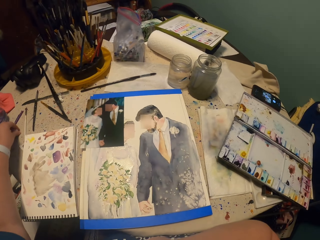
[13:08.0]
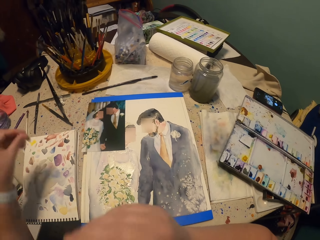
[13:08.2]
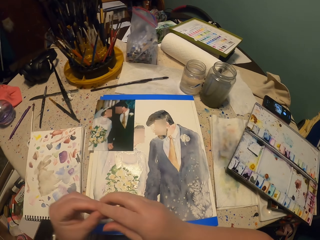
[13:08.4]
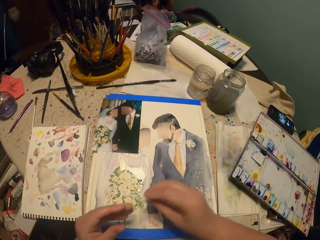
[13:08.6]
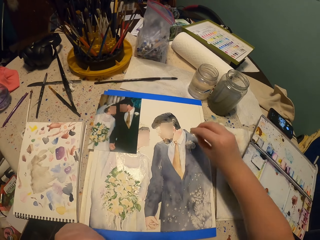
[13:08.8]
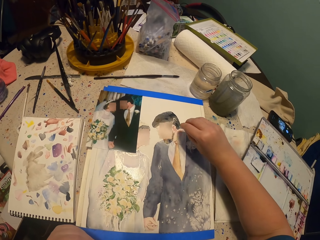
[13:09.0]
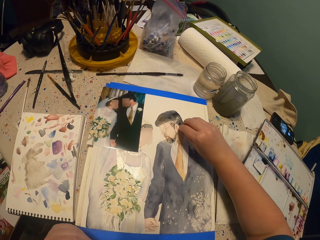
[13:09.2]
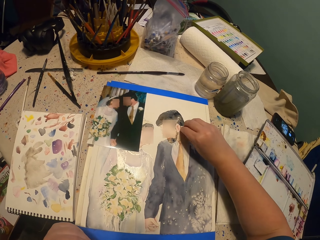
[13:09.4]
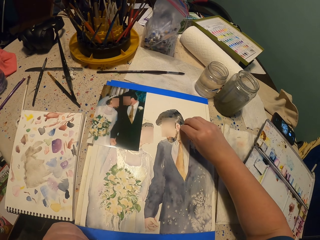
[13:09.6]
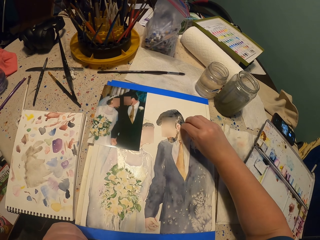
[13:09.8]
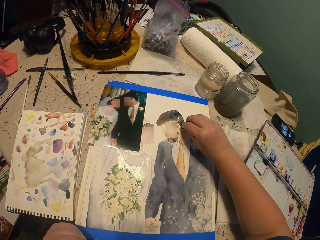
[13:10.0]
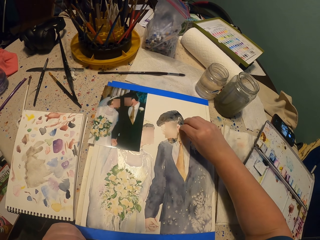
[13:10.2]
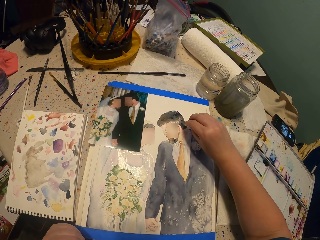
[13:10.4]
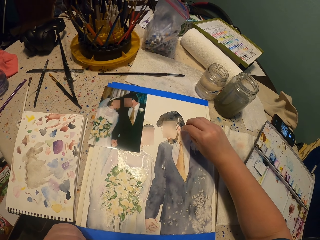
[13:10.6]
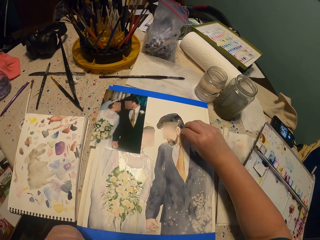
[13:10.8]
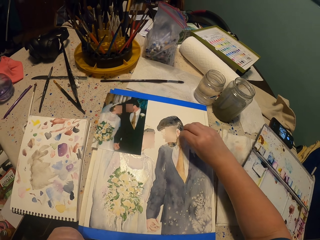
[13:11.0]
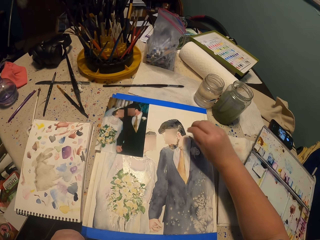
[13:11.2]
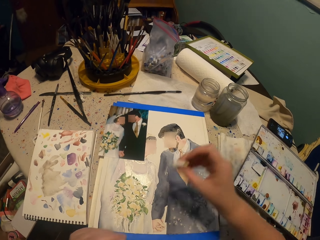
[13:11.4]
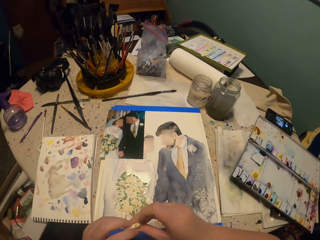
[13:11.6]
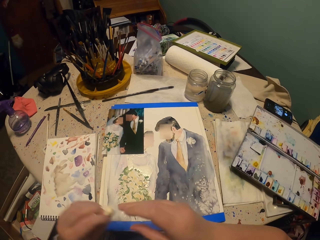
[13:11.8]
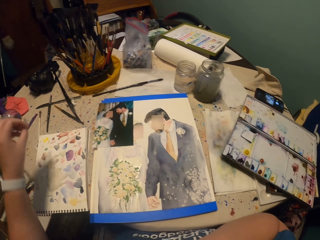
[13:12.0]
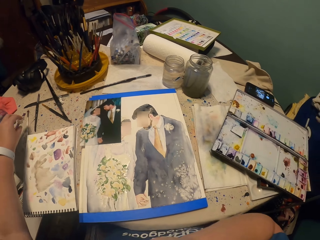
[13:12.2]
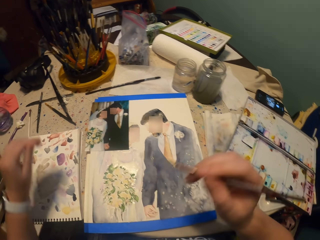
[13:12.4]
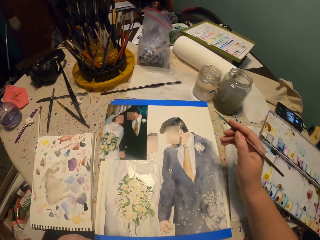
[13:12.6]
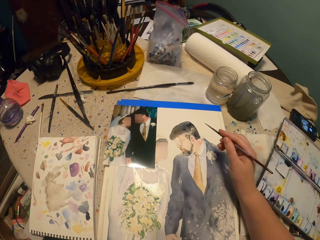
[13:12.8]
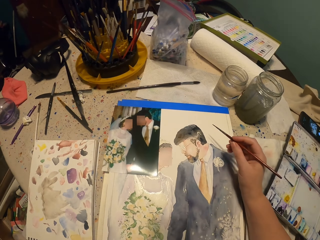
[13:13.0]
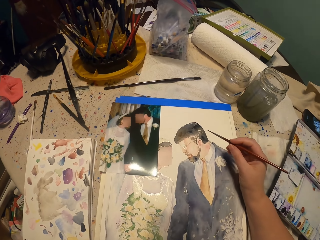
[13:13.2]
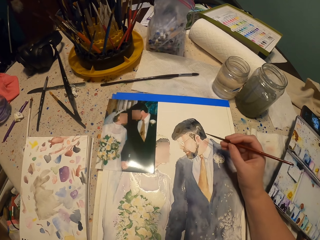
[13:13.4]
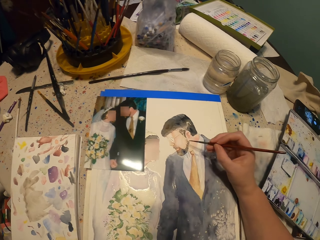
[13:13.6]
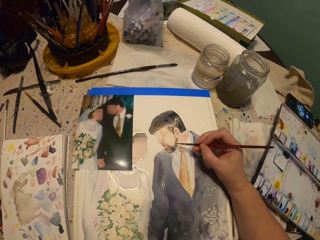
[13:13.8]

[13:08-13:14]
The camera wearer picks the sponge from the table. They wipe the paint with the sponge. They put the sponge on the table.
